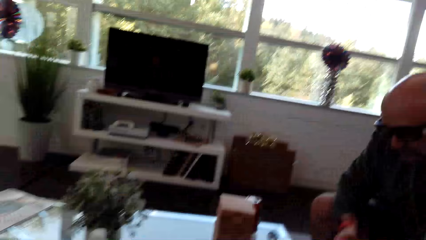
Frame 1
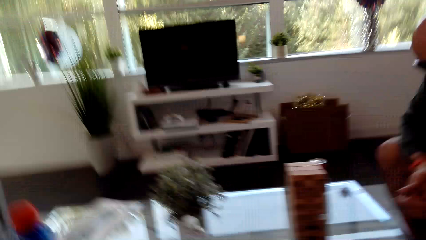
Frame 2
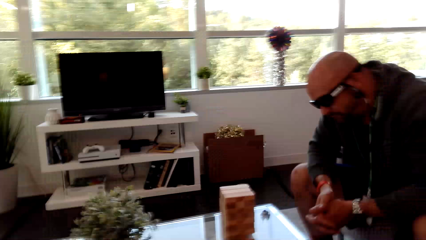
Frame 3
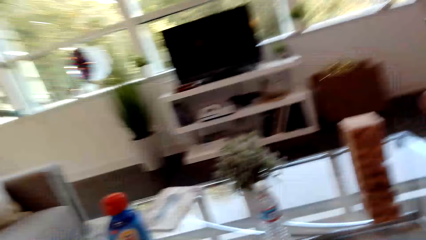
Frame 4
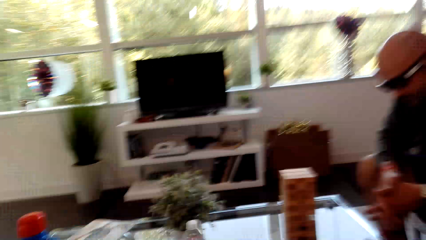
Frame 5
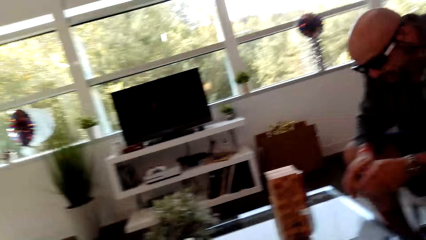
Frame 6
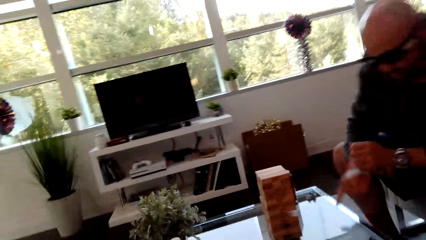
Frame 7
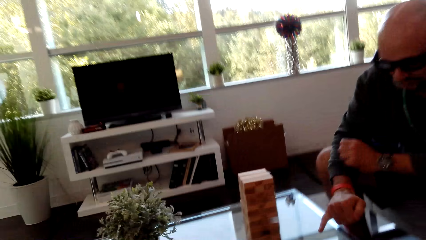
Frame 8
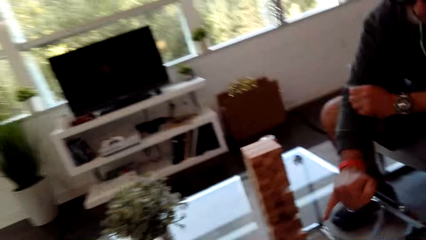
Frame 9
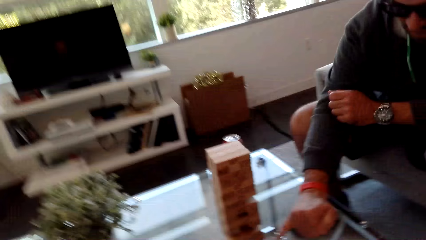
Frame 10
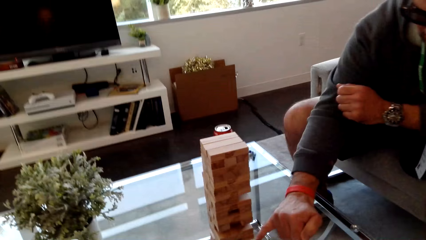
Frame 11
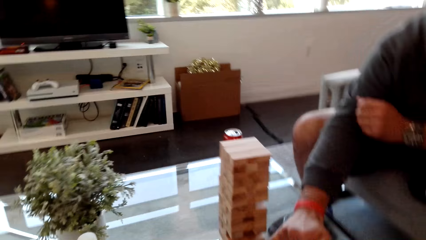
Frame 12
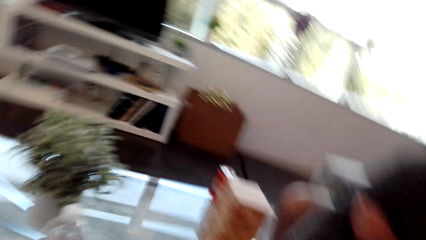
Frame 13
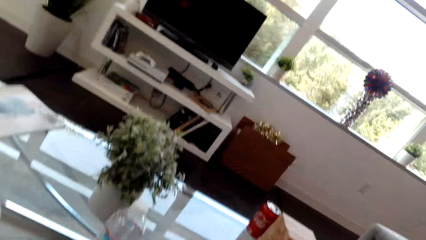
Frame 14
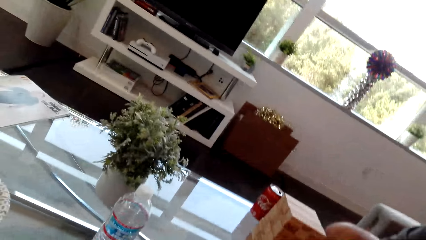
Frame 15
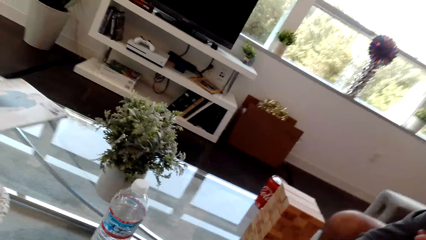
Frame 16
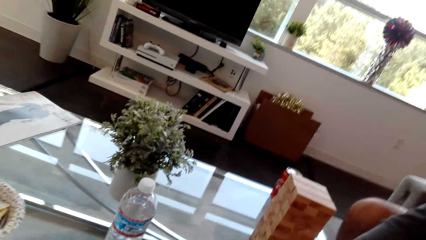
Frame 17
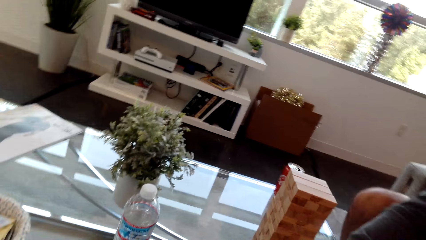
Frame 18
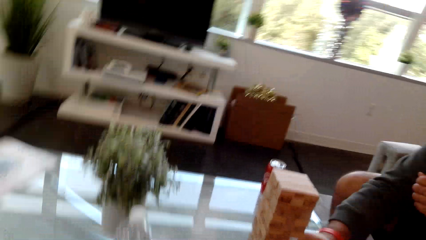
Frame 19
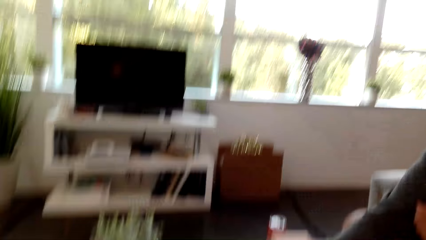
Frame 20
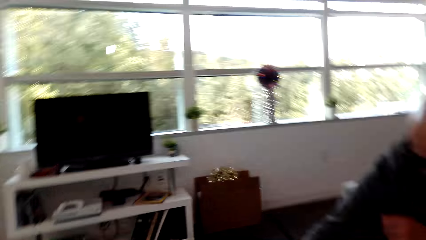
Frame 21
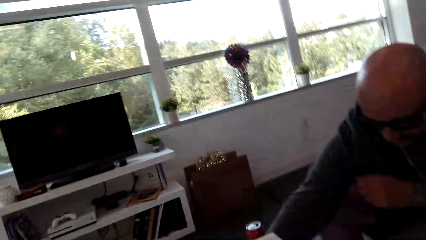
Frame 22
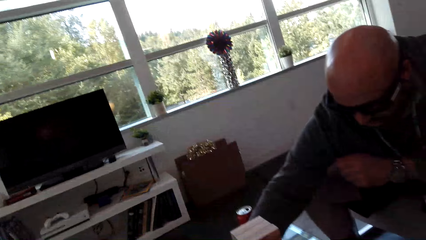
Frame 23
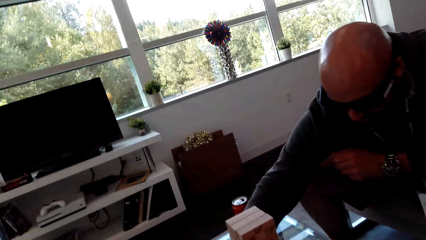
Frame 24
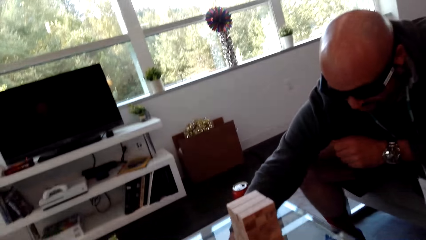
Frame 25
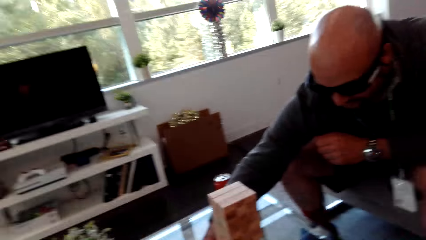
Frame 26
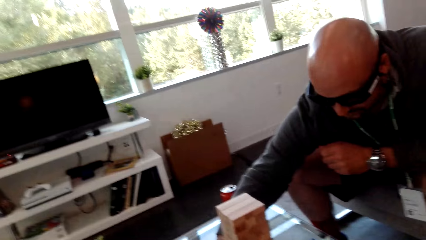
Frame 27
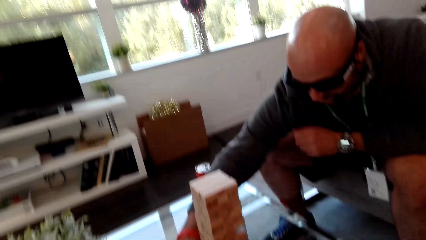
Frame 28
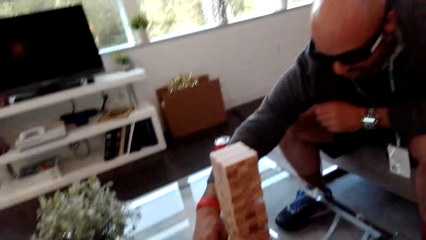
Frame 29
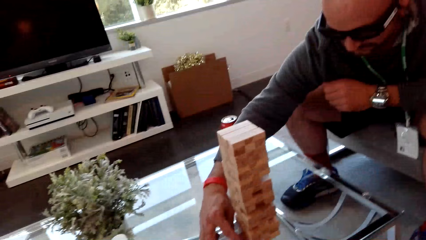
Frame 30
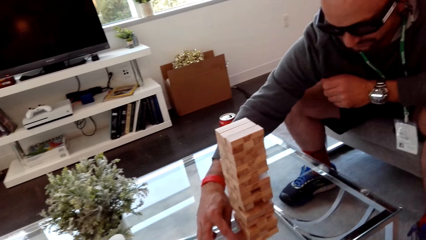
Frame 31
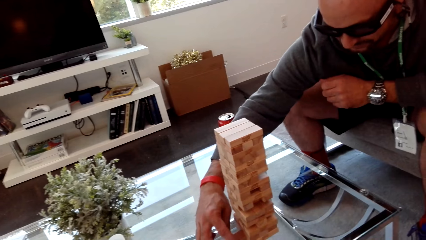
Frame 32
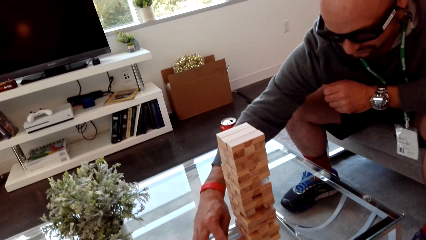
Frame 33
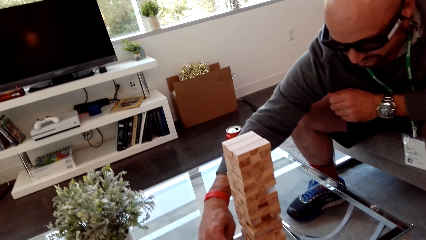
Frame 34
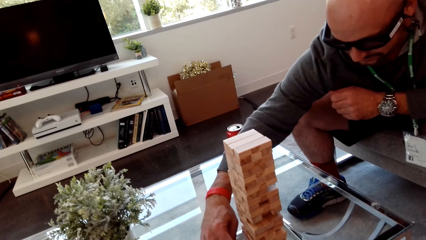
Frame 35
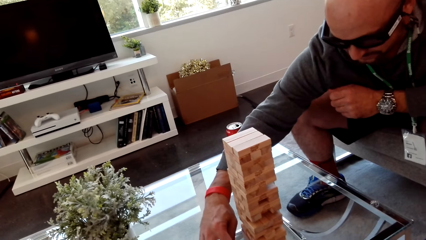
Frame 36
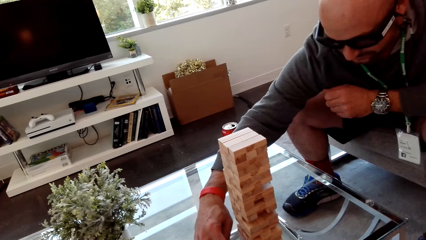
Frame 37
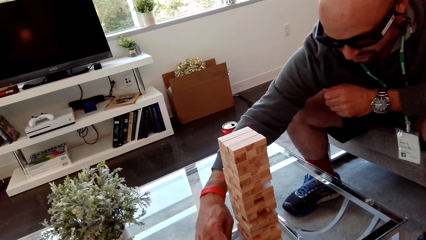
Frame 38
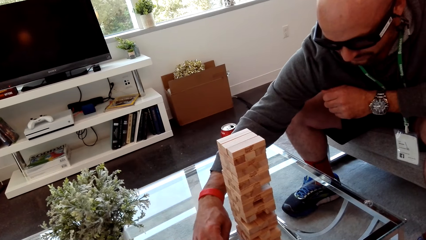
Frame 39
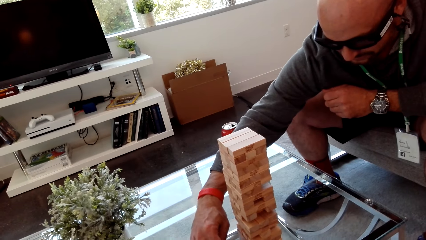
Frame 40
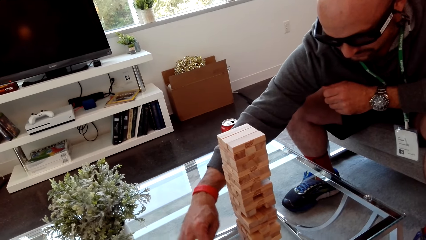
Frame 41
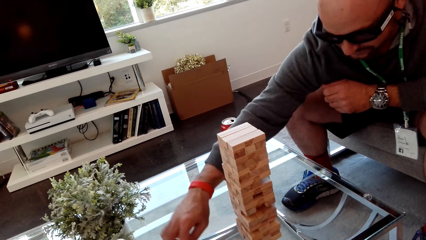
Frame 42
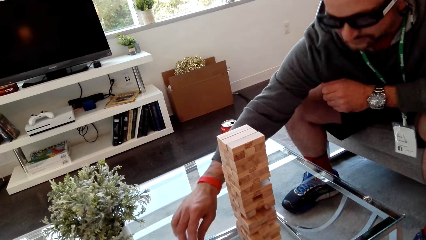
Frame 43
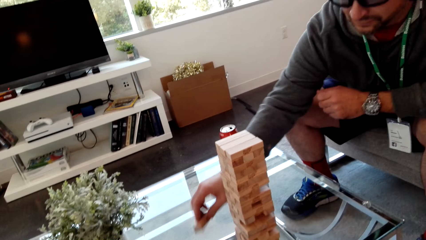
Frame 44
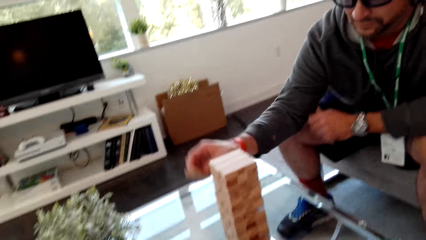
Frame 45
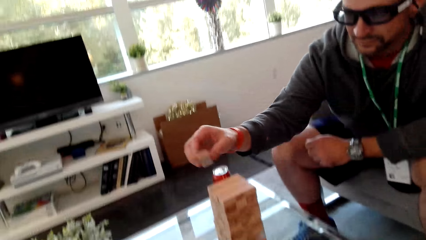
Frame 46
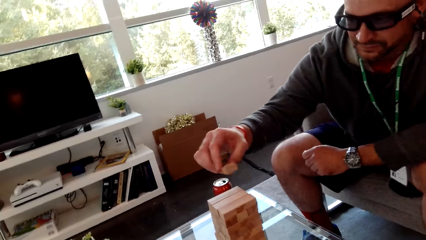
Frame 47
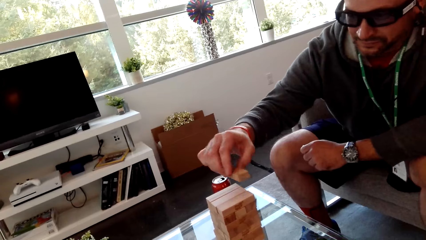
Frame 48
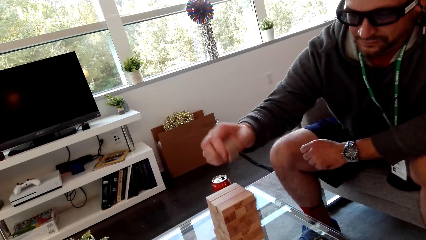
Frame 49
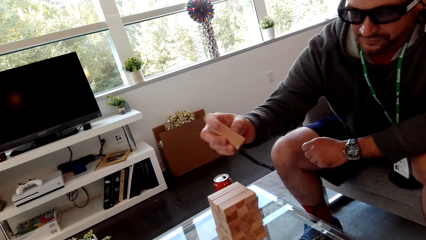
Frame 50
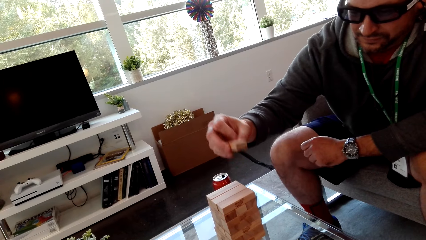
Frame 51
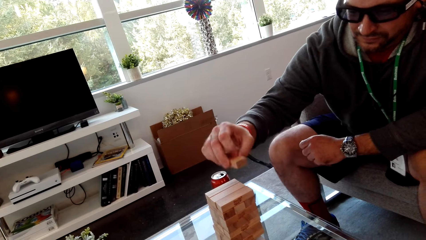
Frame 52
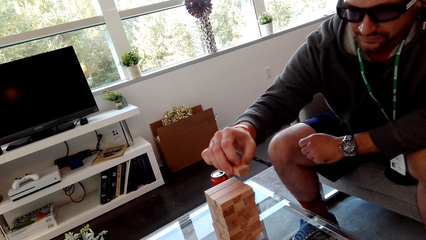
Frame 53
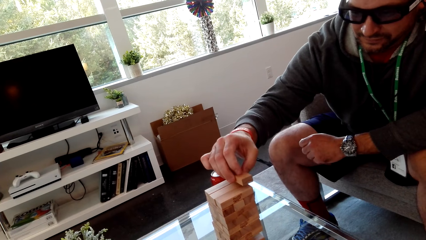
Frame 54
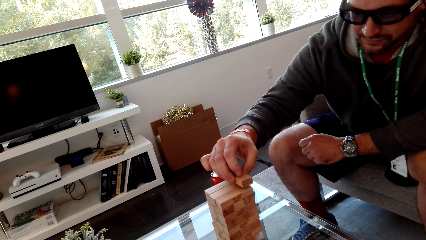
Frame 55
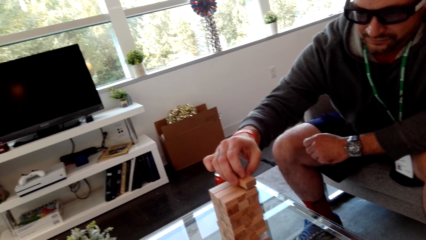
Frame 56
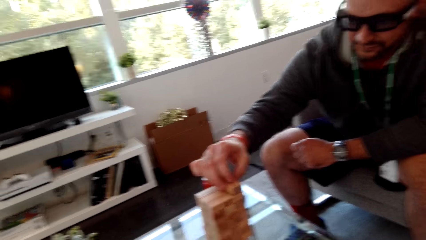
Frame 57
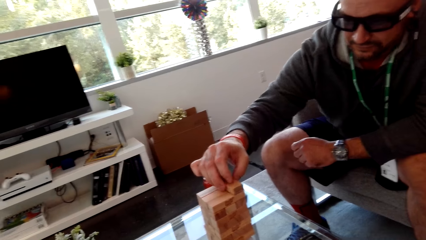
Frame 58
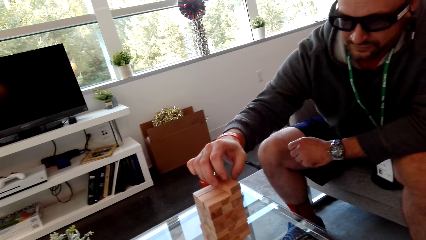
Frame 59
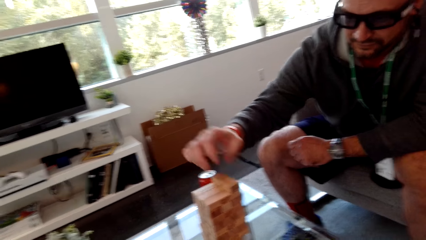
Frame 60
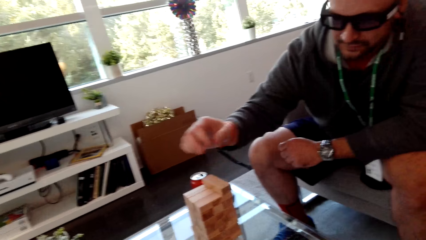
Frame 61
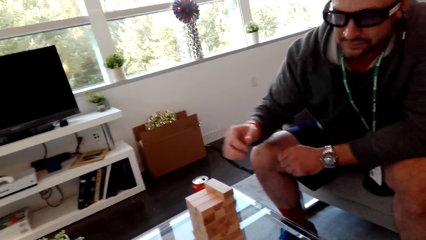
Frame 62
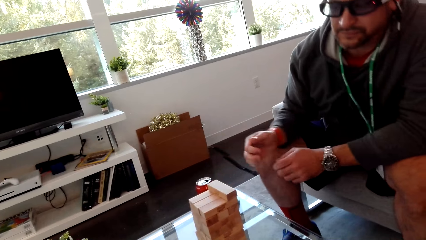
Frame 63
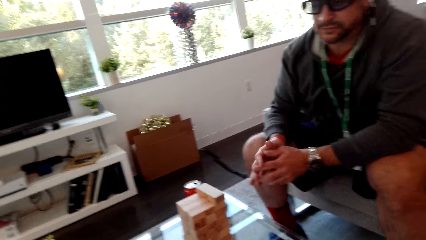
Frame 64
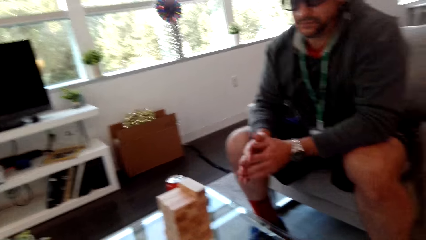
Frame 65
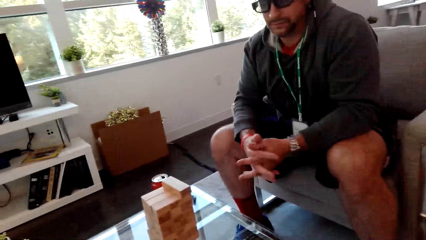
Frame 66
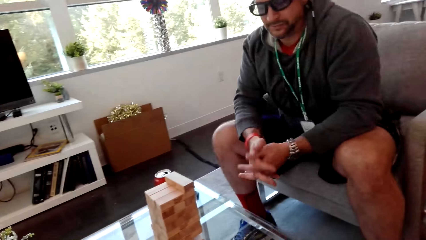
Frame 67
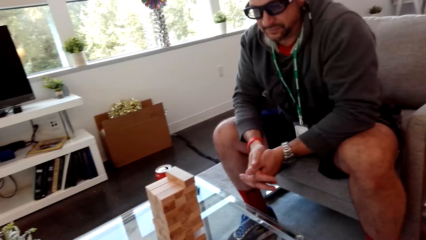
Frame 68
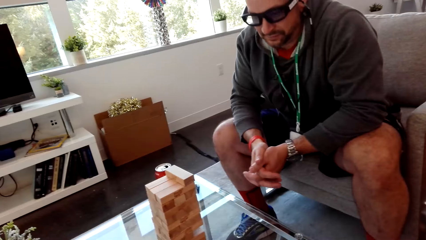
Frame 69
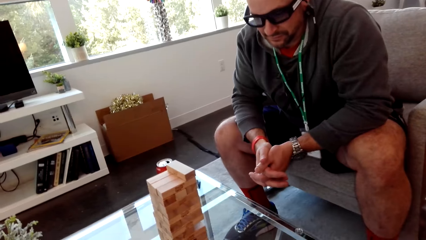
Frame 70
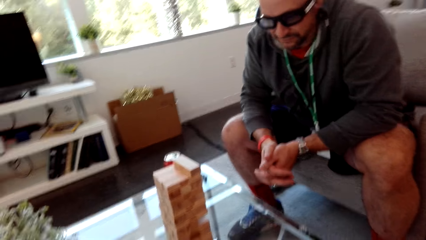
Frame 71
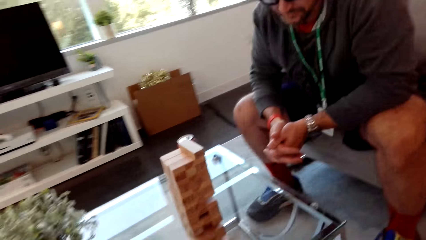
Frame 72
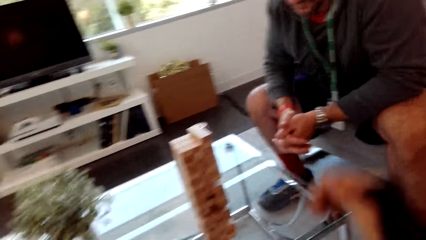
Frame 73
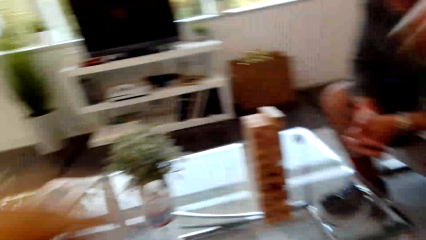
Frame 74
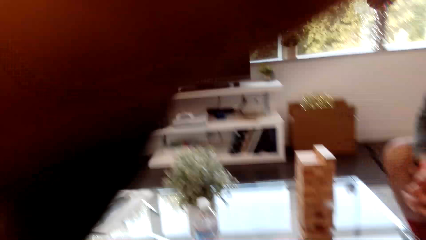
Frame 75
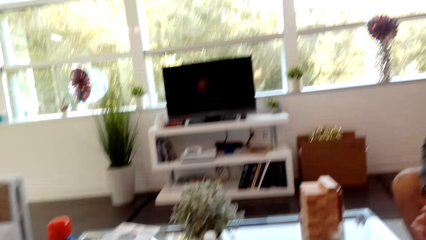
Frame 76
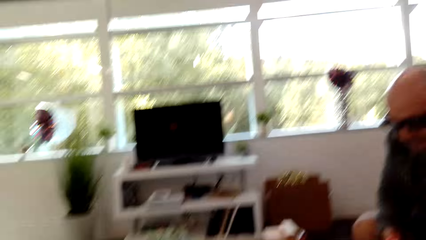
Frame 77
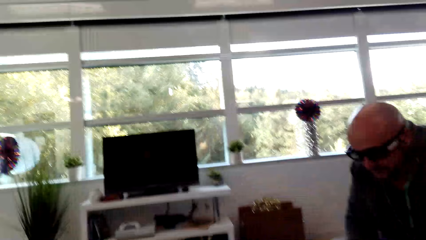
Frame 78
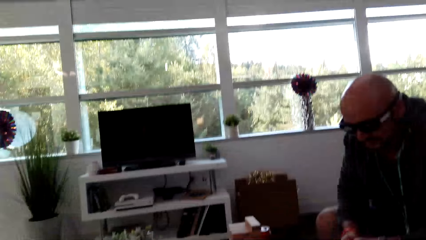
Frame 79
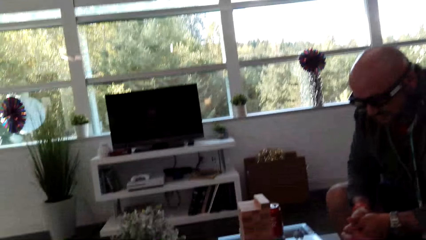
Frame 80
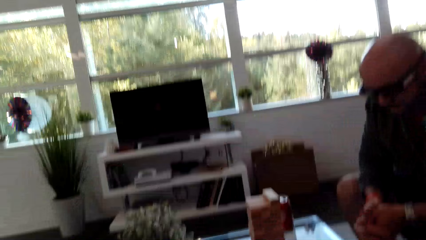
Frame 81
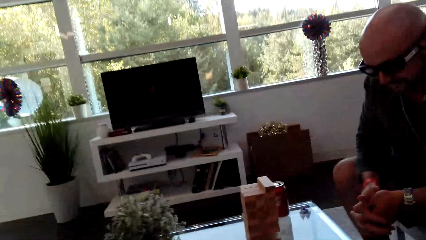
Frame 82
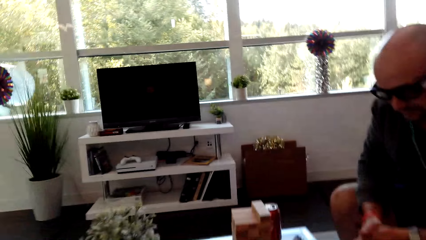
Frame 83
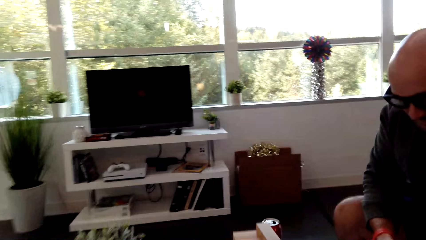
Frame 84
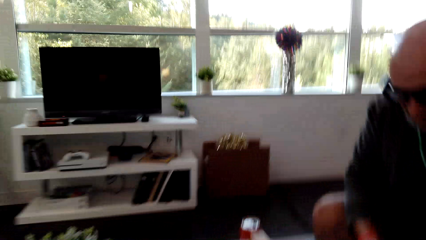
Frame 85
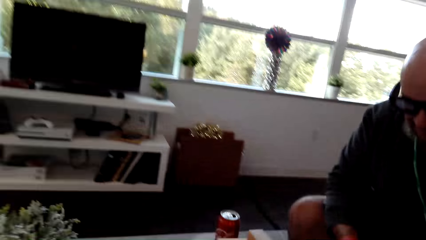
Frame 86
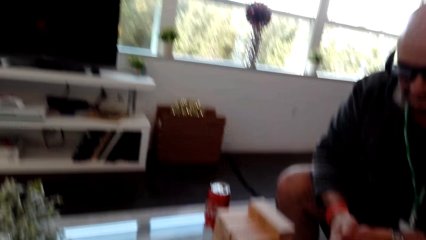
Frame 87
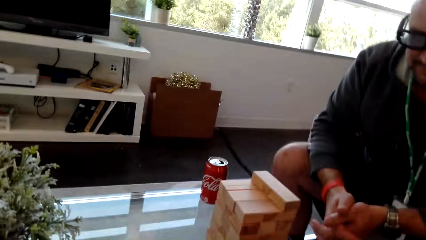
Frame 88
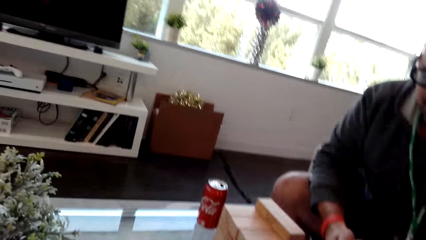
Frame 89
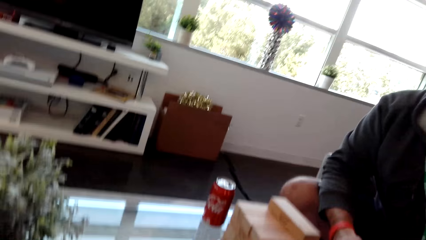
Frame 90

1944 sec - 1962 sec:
The camera wearer dialogs with a man. The man plays the stacking block game. The man removes a block. The man puts the block on top of the others. The man holds his hands together. The camera wearer lifts their hand.
